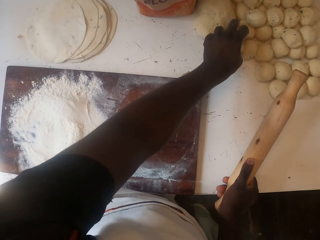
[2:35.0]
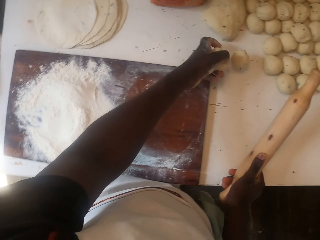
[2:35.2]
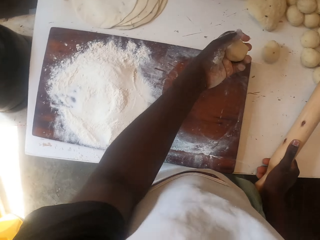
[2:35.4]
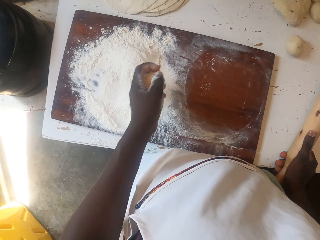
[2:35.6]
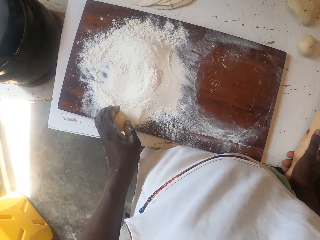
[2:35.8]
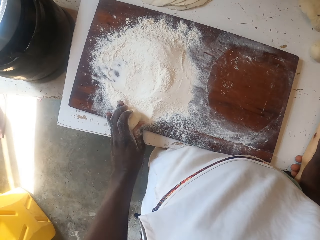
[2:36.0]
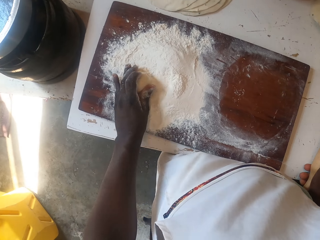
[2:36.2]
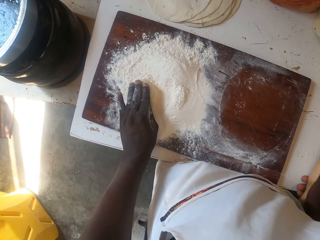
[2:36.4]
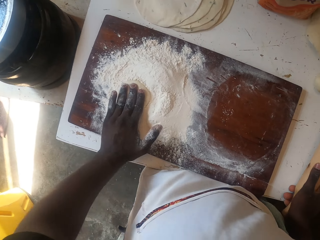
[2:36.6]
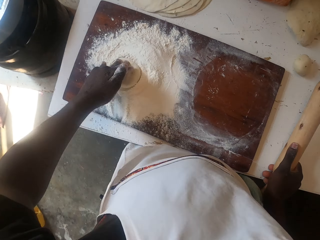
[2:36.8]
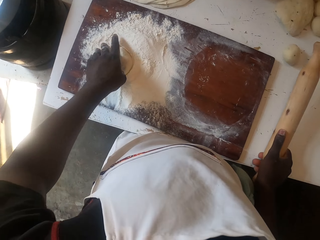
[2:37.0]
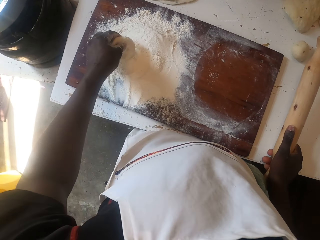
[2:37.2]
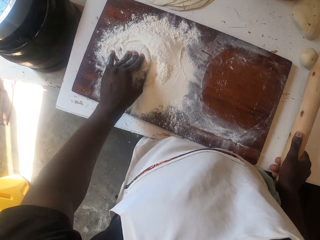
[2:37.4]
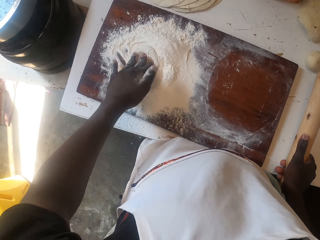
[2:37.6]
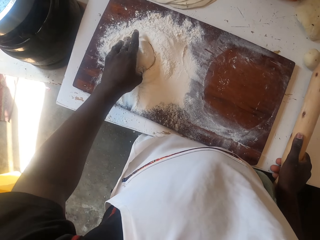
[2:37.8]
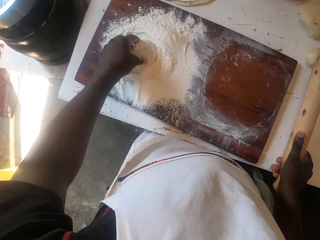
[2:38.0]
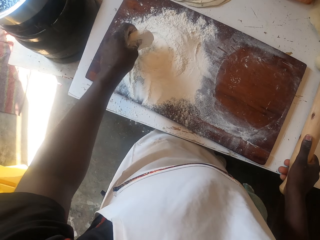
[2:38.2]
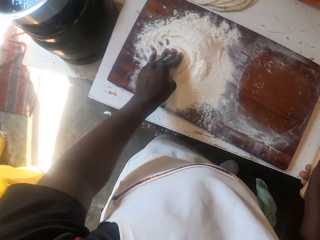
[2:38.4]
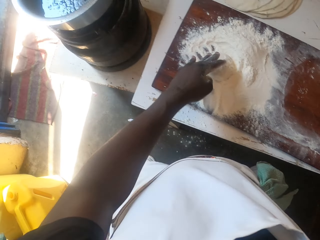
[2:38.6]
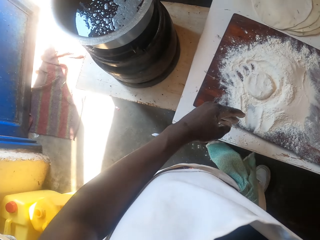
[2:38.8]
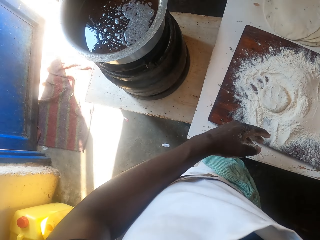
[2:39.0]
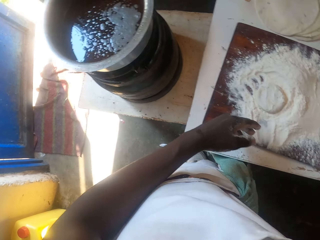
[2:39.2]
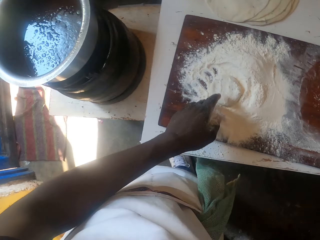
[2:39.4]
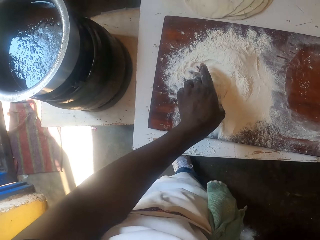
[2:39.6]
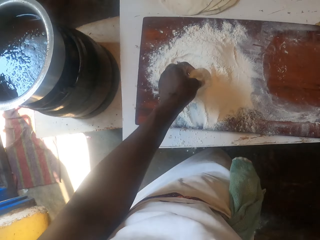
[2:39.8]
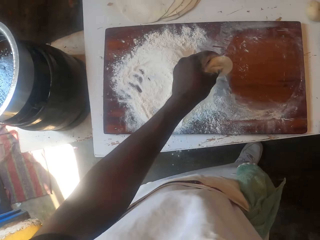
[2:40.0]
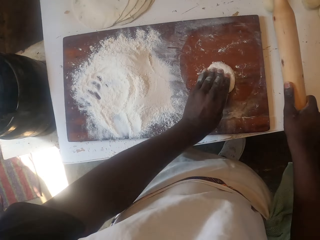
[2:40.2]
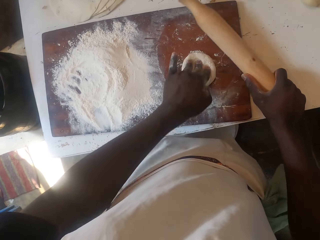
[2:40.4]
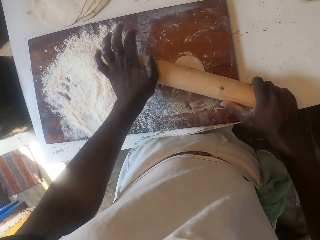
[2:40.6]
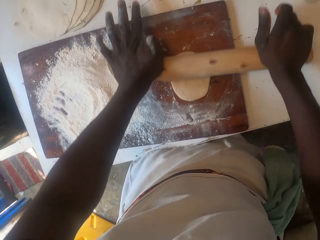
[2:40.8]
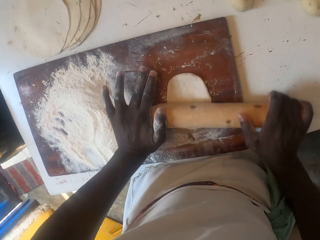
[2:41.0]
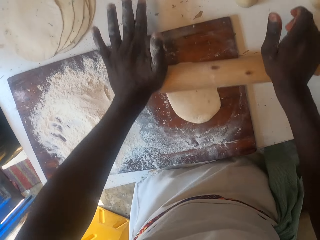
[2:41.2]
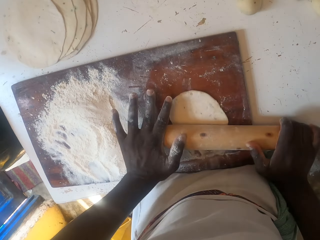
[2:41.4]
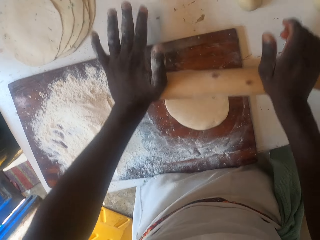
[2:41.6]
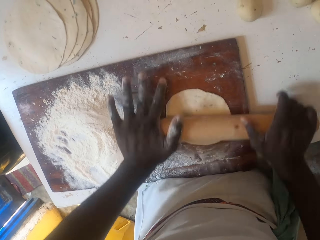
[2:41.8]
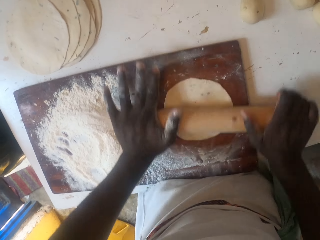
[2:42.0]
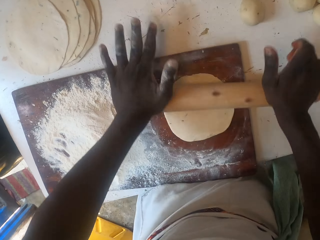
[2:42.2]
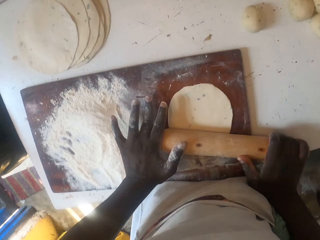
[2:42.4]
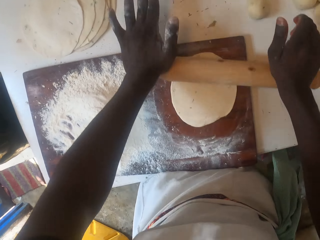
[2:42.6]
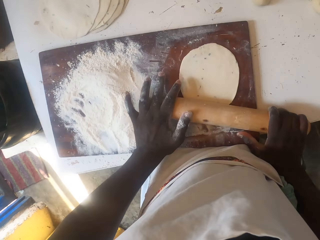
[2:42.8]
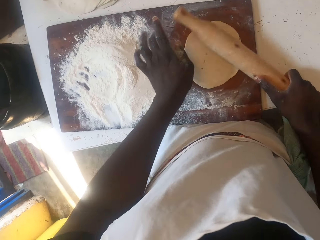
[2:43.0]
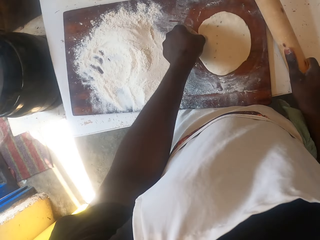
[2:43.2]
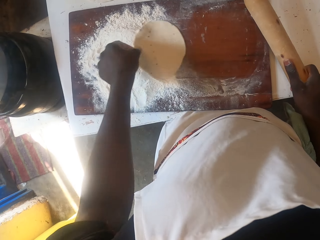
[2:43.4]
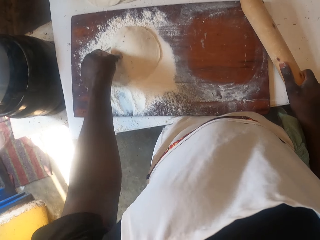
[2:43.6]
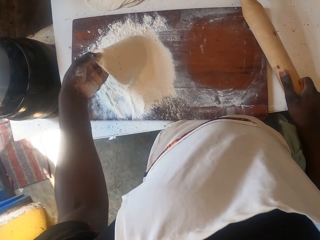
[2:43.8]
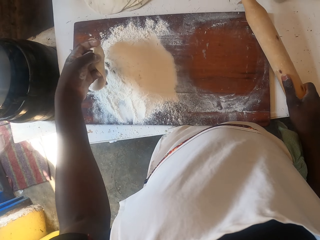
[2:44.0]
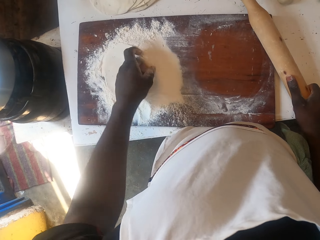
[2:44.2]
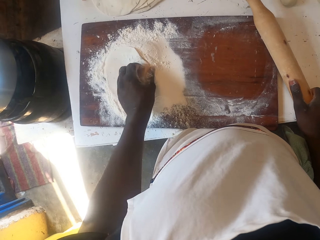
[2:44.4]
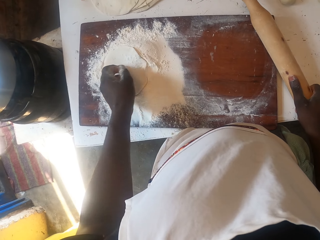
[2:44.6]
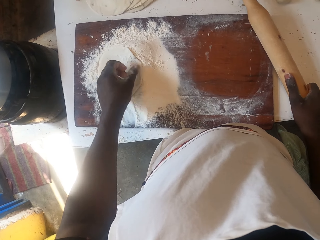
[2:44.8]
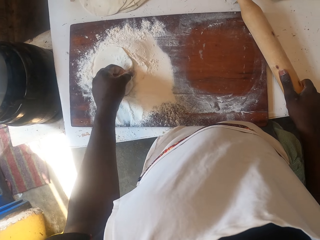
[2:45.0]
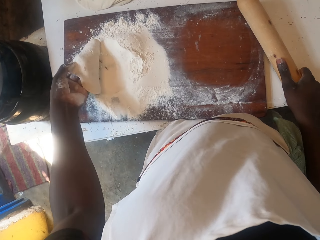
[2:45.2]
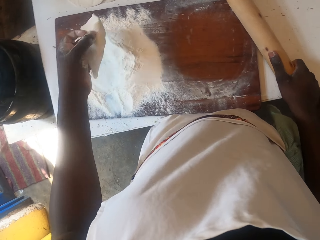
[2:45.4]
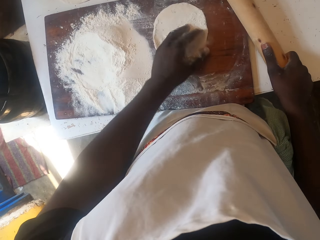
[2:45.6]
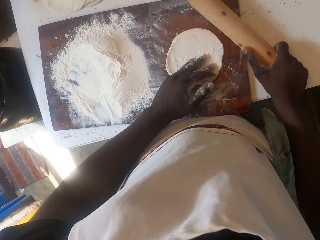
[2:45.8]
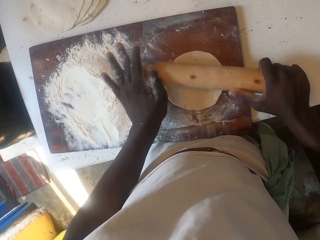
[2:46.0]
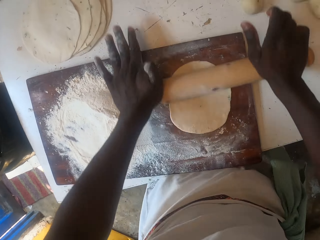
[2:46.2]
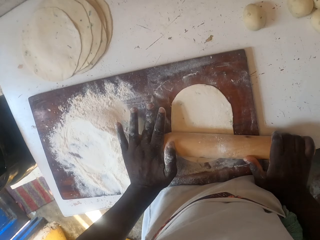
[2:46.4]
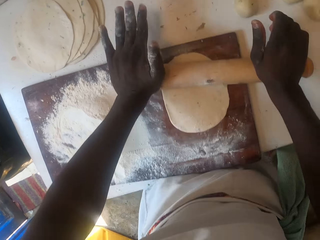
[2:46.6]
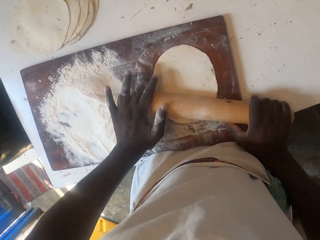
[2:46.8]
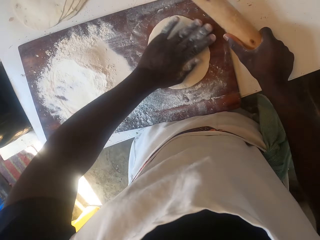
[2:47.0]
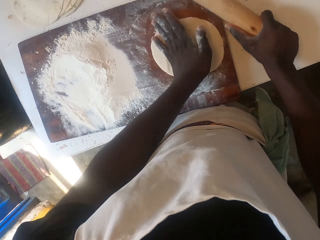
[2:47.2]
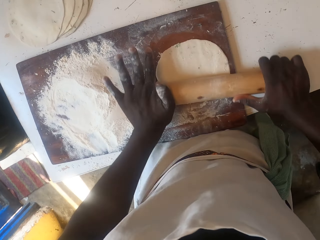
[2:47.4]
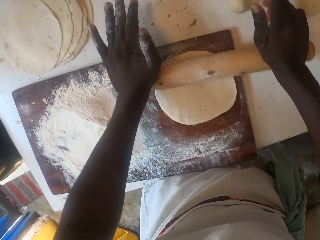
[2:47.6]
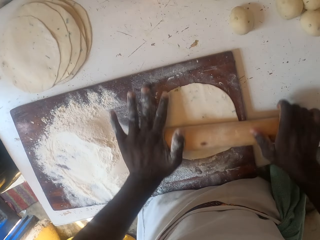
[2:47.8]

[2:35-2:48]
The camera wearer picks the dough from the table with the left hand. They dip the dough in the flour. They press the dough in the flour and flip the dough in the flour. They dip the dough in the flour repeatedly. They look around the kitchen. They place the dough on the table and flatten the dough with the rolling pin. They dip the dough in the flour, flip the dough on the flour, and dip the dough in the flour again. They place the dough on the table and flatten the dough with the rolling pin.

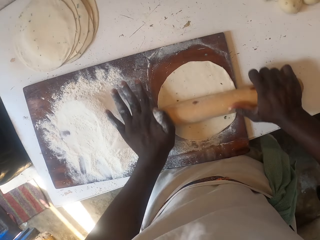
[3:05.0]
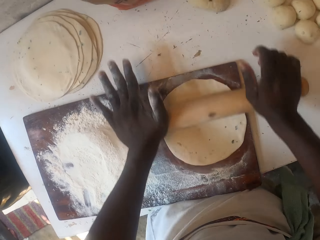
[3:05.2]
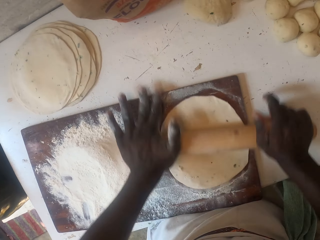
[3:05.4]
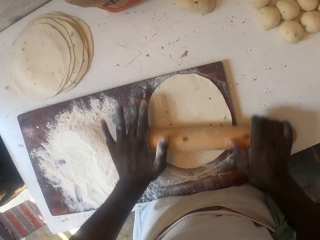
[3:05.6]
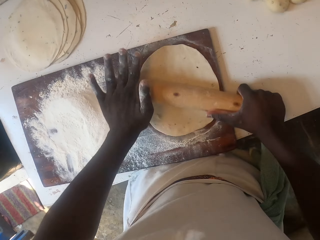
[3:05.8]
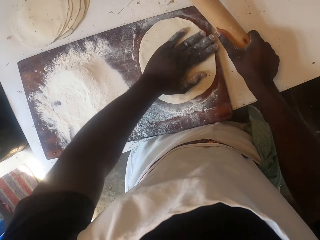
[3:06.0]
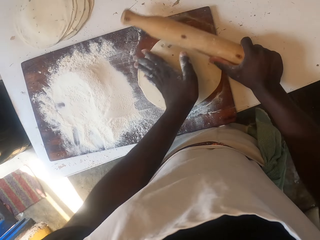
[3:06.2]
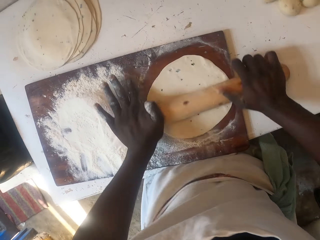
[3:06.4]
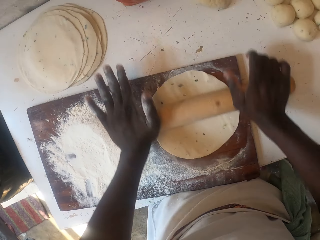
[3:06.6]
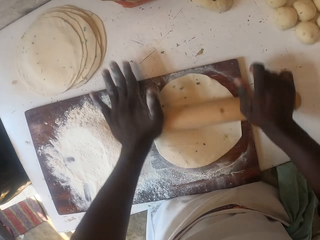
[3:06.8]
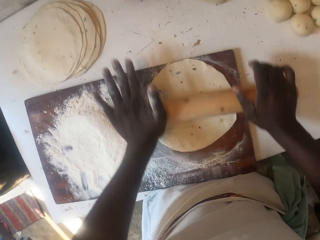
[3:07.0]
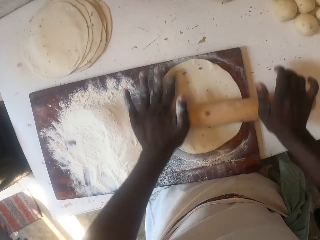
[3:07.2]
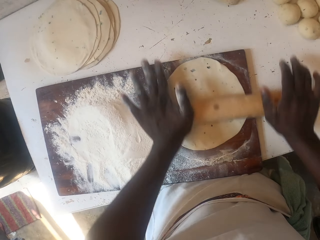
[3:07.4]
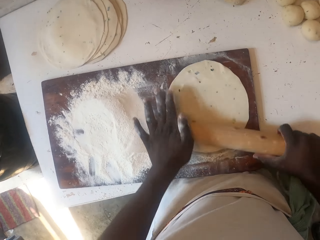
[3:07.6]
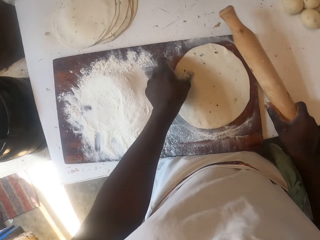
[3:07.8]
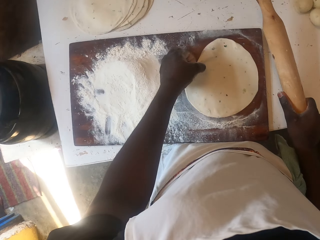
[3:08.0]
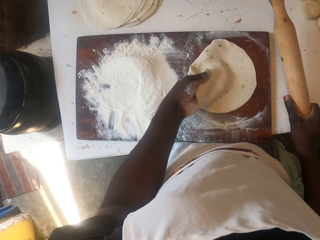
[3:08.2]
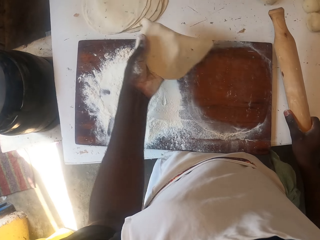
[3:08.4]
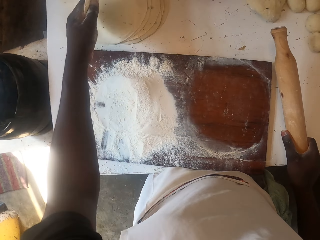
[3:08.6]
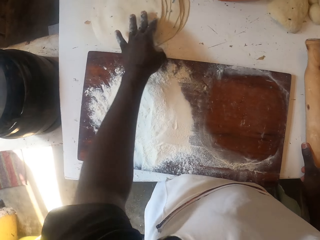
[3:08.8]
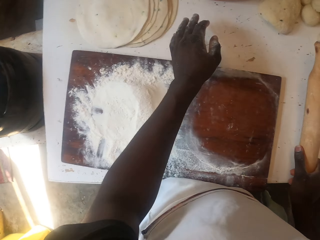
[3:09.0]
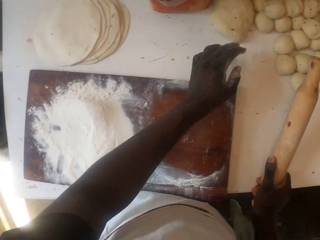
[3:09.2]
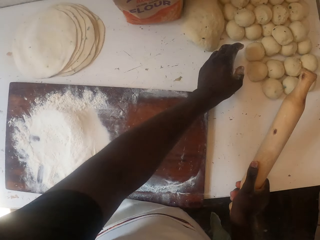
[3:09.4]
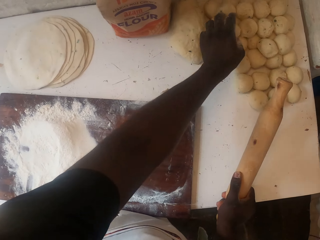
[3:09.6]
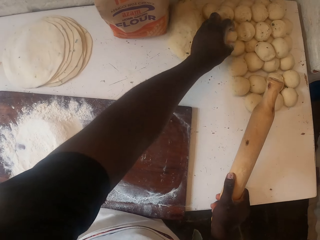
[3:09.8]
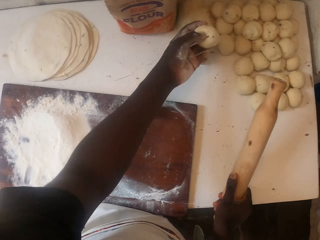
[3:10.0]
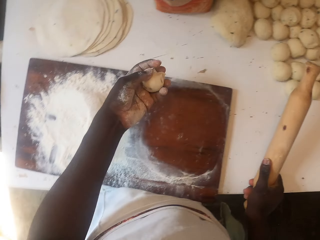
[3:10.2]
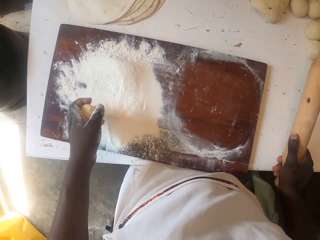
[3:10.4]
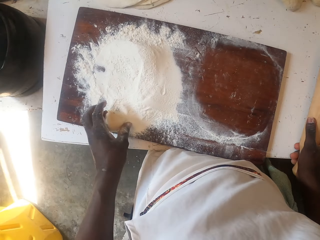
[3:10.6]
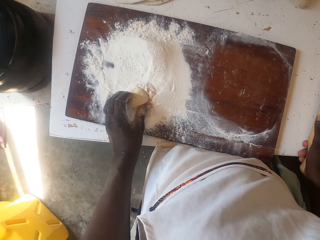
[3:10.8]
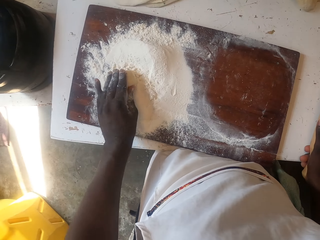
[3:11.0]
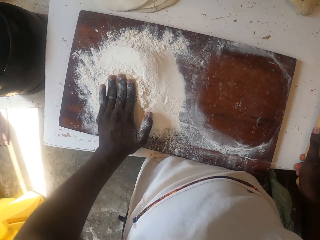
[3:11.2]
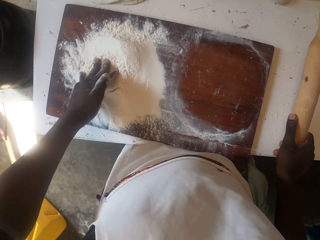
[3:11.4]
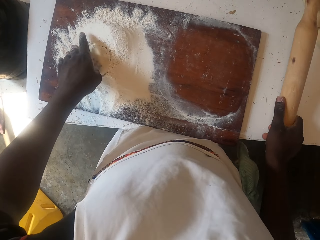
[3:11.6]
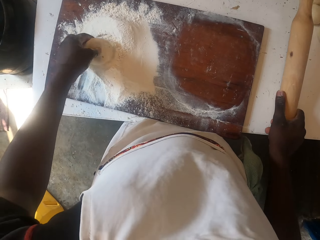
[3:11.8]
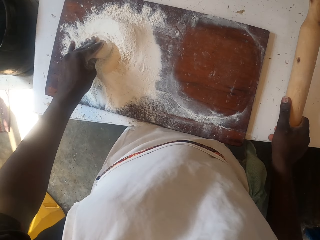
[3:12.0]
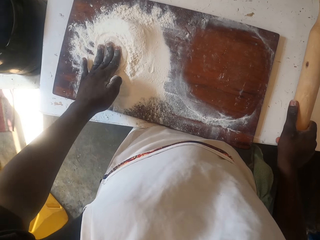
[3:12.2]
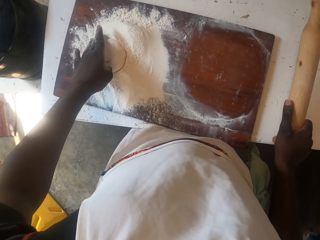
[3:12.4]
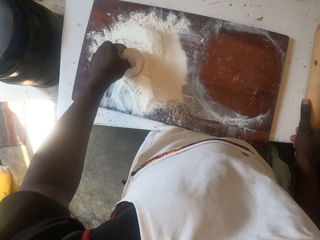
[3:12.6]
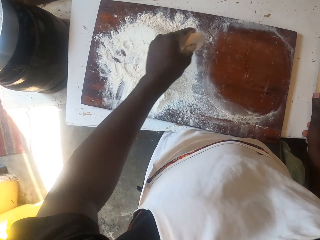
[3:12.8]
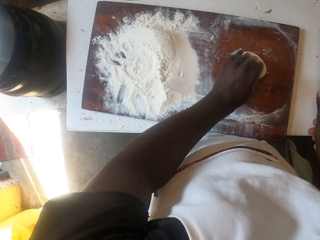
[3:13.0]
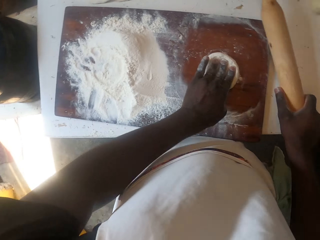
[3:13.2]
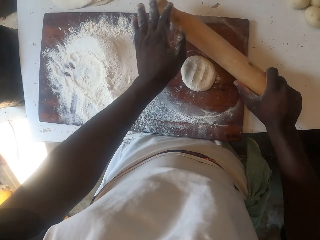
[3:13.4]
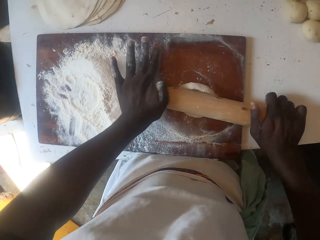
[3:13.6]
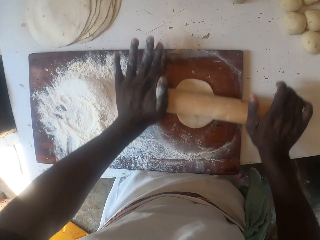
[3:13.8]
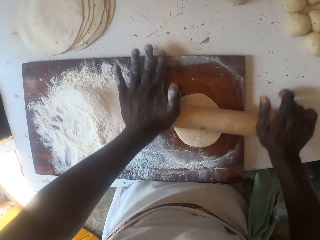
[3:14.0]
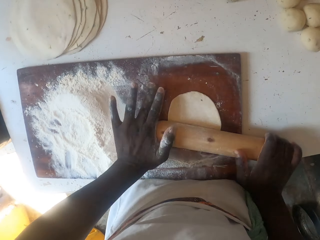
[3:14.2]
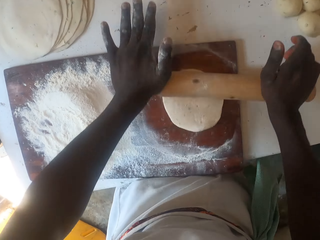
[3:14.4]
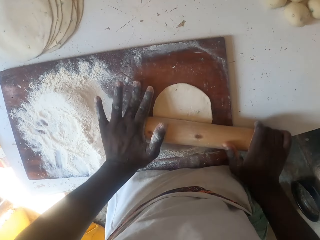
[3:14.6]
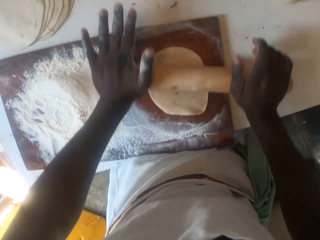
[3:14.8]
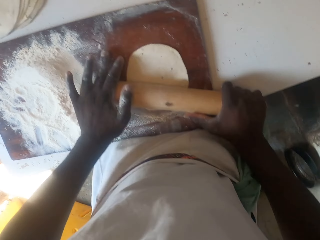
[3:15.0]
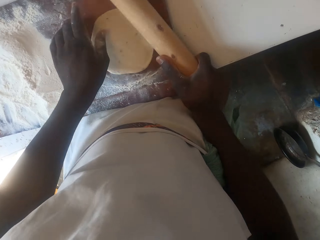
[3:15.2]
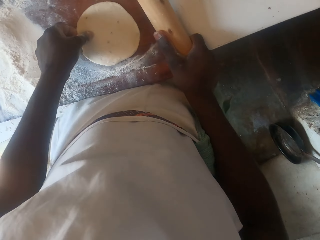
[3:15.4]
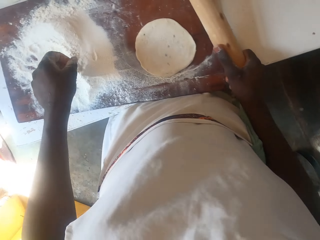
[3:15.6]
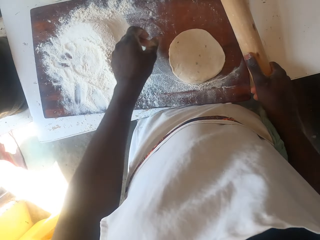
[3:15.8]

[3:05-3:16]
The camera wearer turns the dough, rolls the dough, and turns the dough. They place the dough on the table. They pick up the dough from the table. They dip the dough in the flour. They press the dough in the flour. They dip the dough in the flour again. They place the dough on the table and flatten the dough with the rolling pin.
